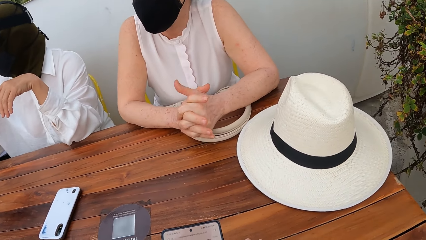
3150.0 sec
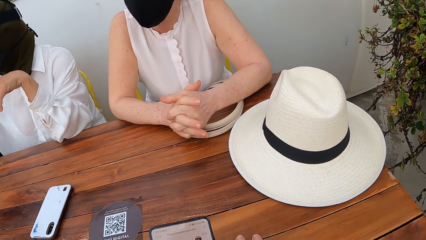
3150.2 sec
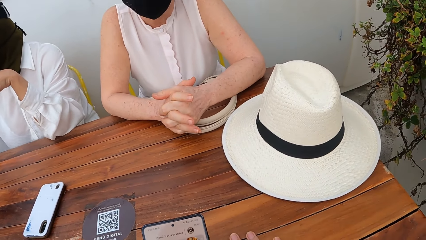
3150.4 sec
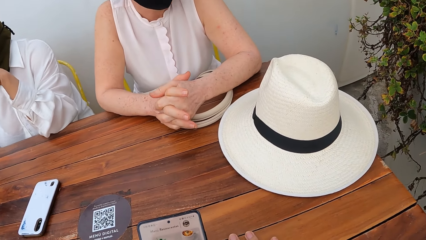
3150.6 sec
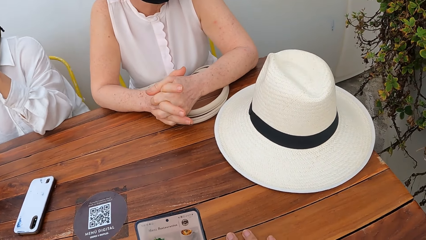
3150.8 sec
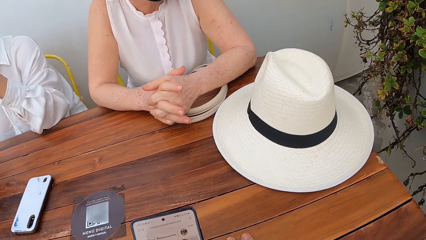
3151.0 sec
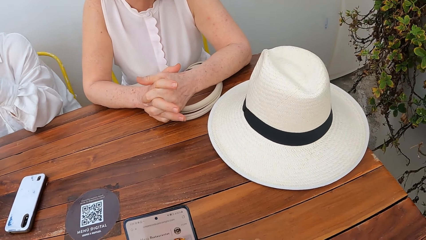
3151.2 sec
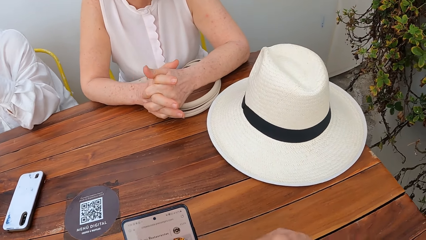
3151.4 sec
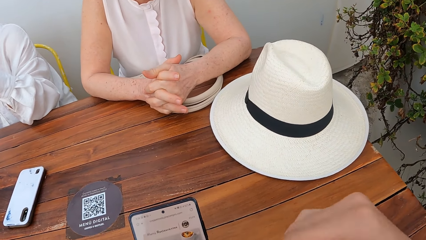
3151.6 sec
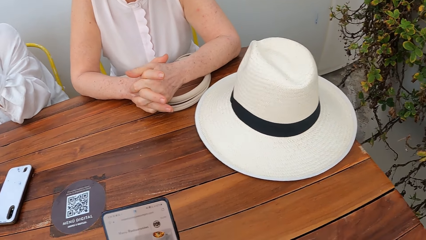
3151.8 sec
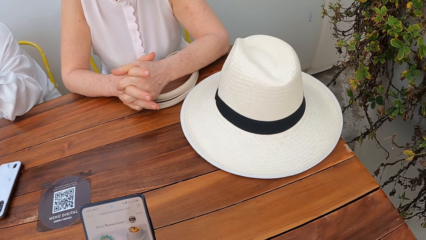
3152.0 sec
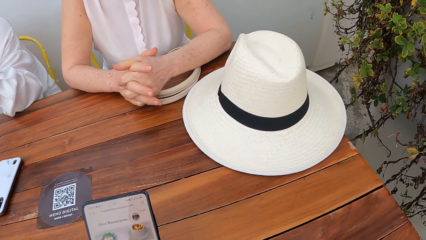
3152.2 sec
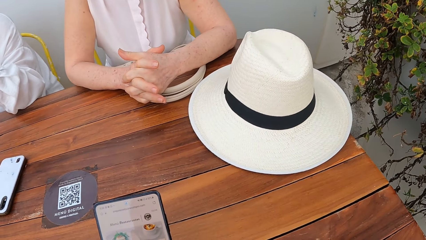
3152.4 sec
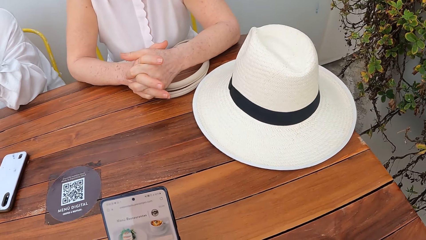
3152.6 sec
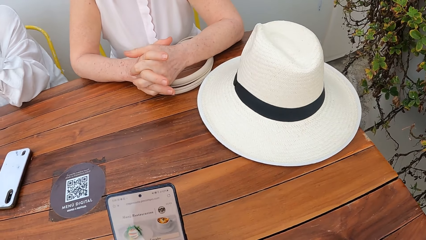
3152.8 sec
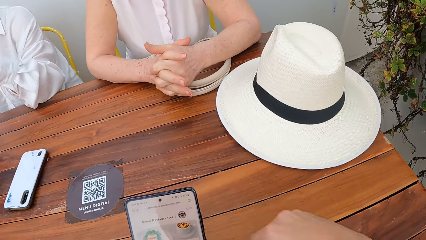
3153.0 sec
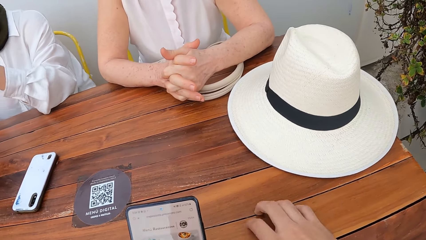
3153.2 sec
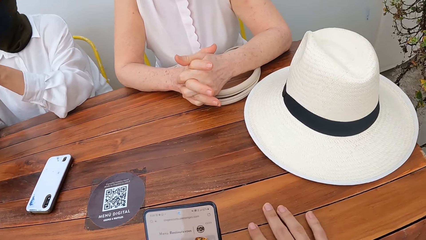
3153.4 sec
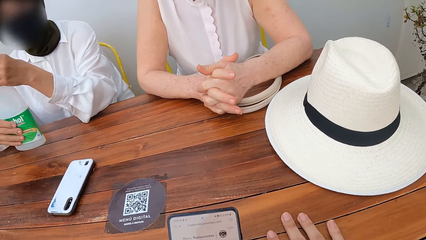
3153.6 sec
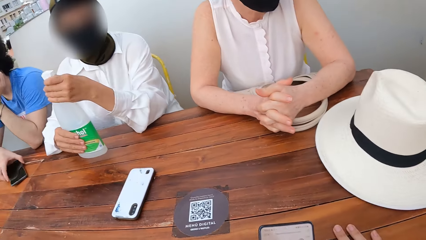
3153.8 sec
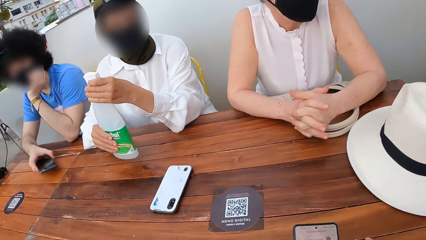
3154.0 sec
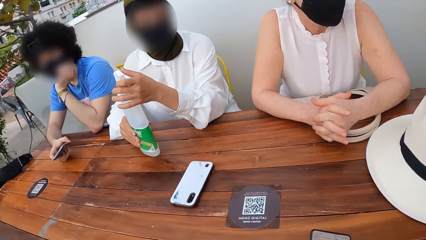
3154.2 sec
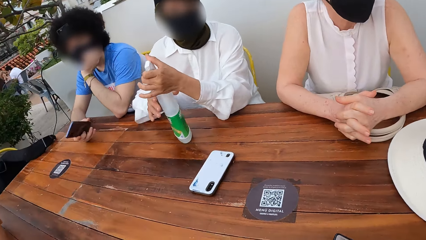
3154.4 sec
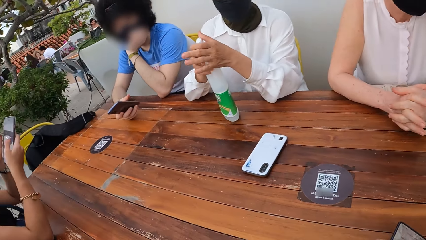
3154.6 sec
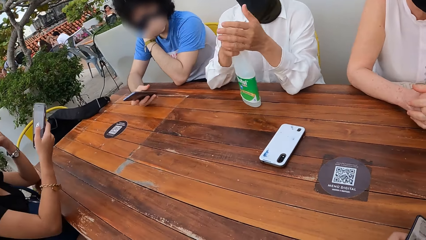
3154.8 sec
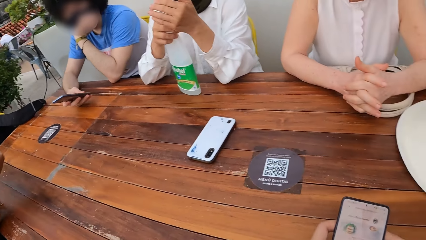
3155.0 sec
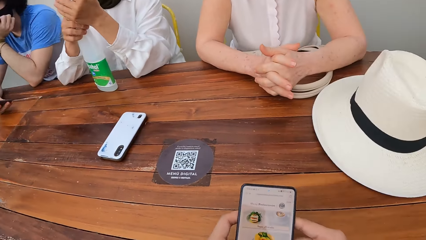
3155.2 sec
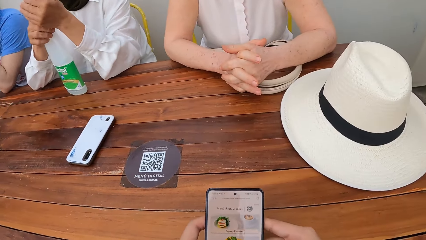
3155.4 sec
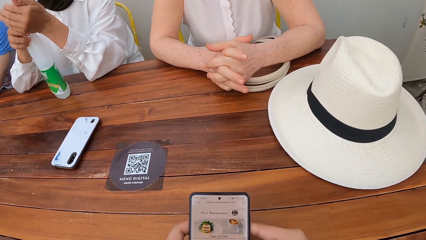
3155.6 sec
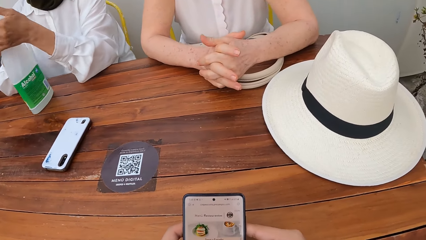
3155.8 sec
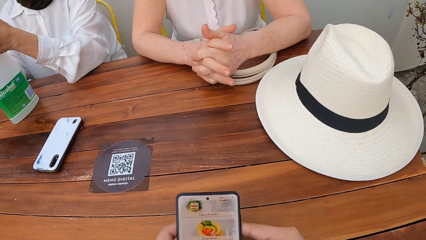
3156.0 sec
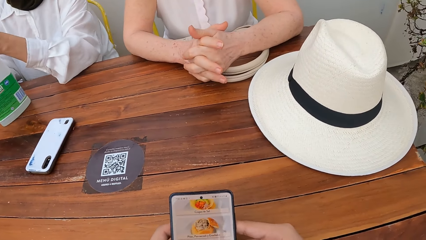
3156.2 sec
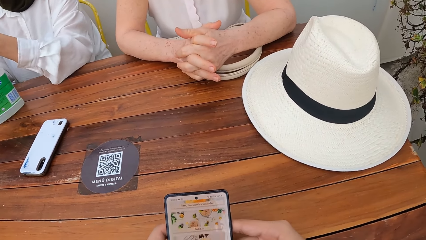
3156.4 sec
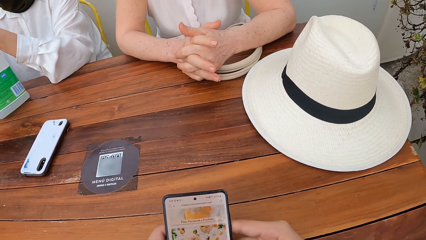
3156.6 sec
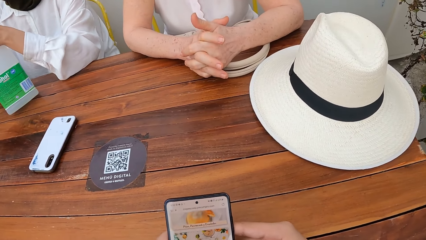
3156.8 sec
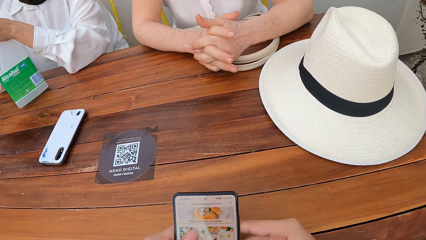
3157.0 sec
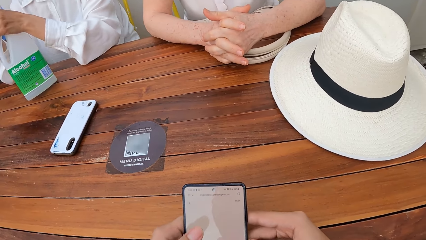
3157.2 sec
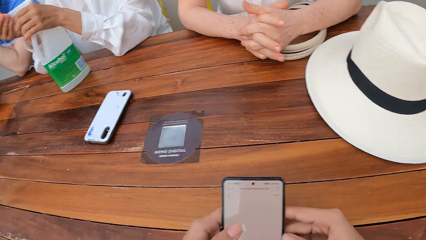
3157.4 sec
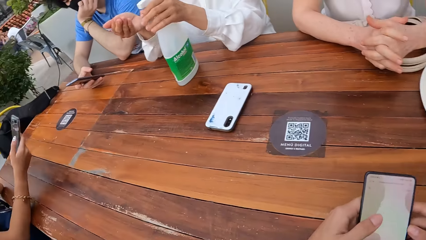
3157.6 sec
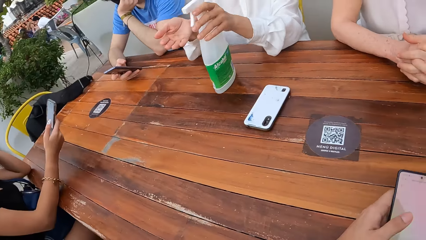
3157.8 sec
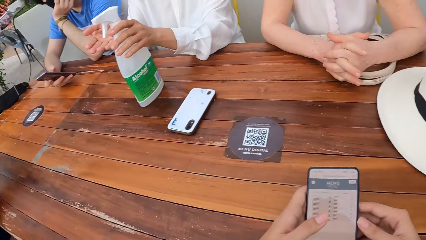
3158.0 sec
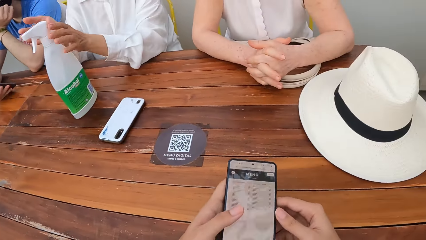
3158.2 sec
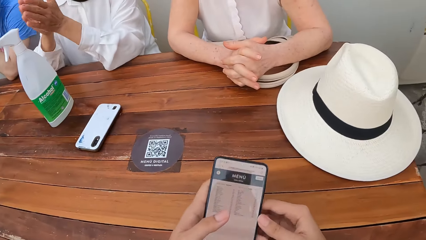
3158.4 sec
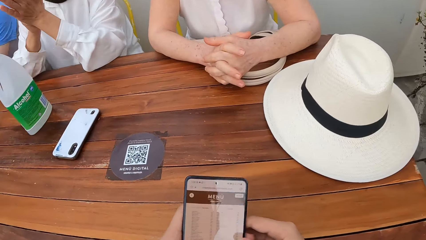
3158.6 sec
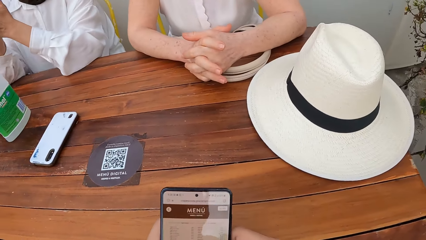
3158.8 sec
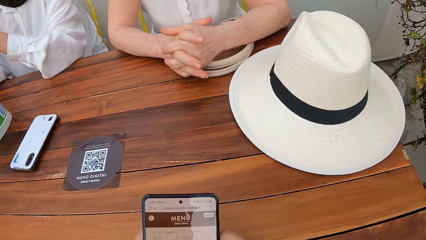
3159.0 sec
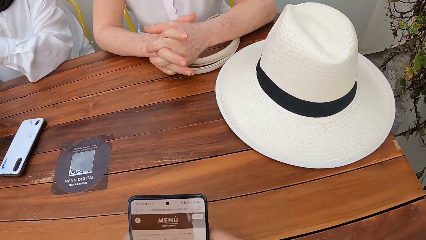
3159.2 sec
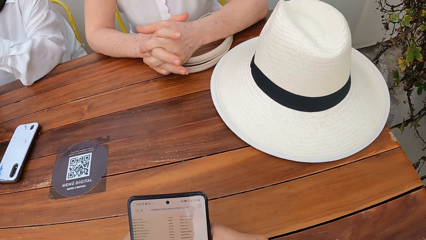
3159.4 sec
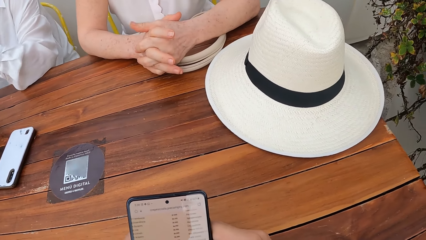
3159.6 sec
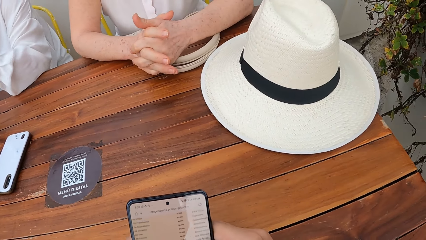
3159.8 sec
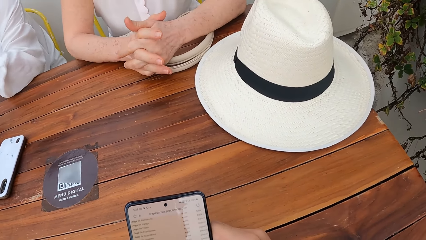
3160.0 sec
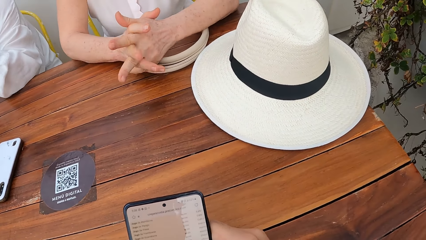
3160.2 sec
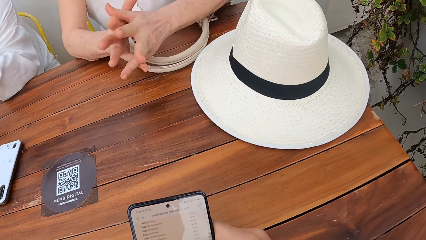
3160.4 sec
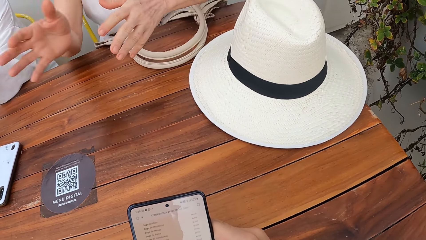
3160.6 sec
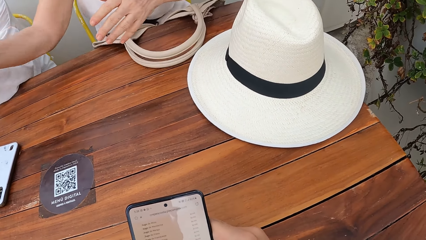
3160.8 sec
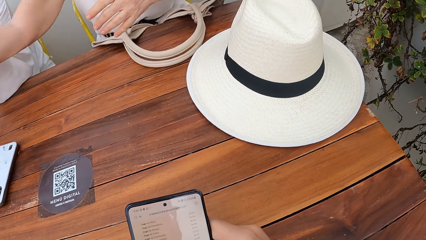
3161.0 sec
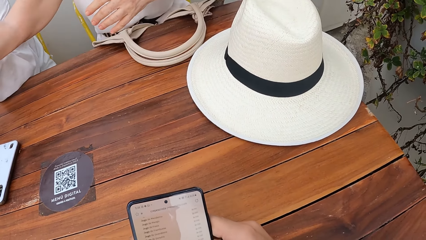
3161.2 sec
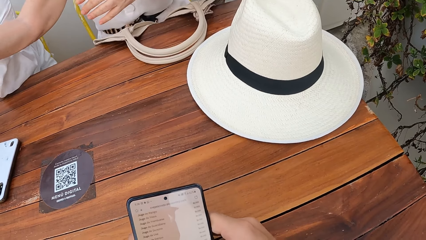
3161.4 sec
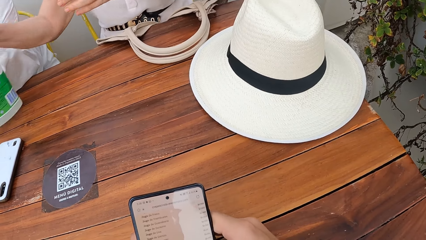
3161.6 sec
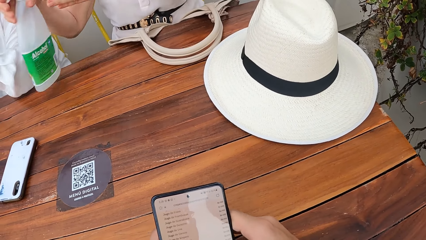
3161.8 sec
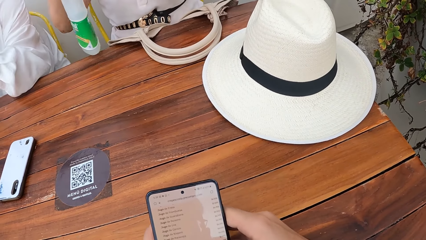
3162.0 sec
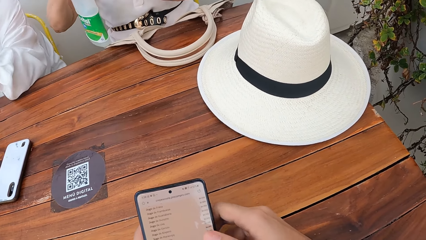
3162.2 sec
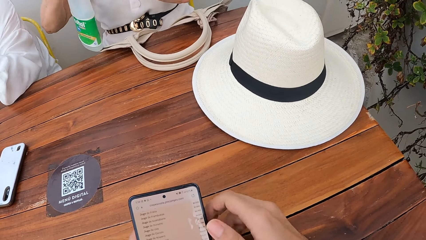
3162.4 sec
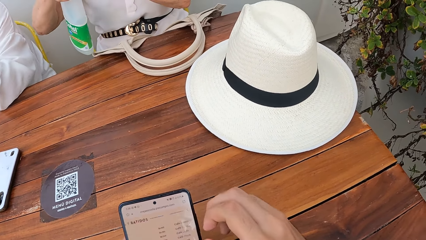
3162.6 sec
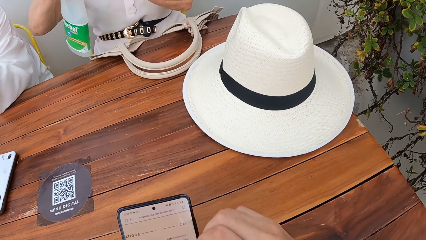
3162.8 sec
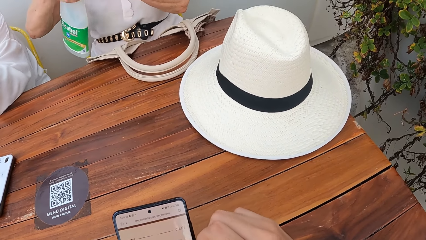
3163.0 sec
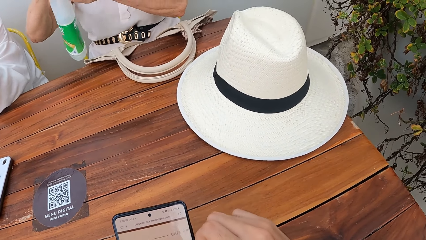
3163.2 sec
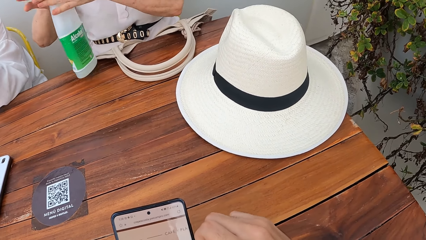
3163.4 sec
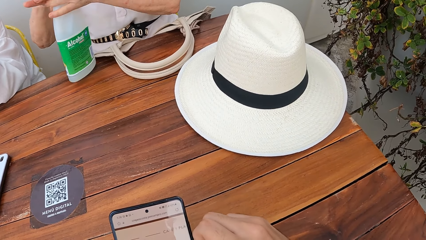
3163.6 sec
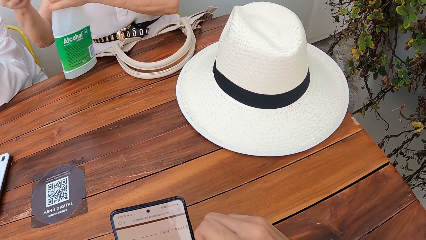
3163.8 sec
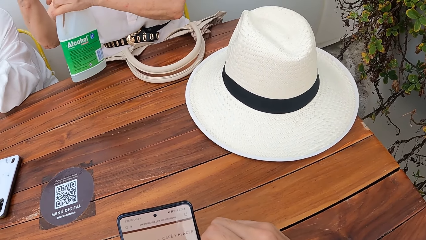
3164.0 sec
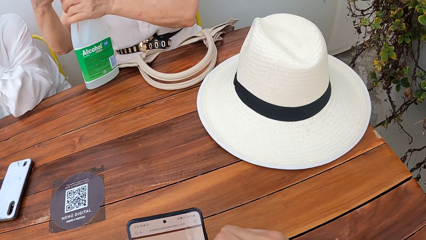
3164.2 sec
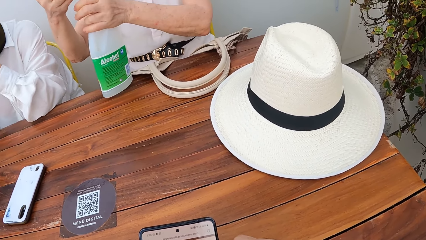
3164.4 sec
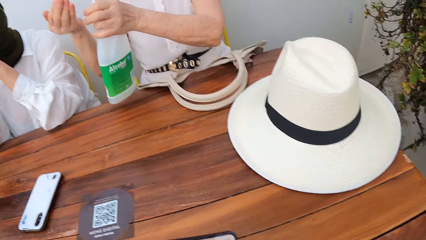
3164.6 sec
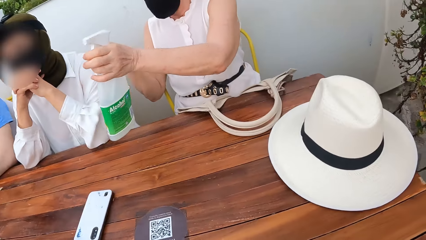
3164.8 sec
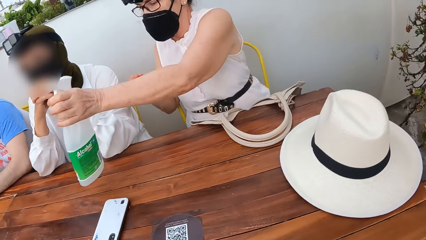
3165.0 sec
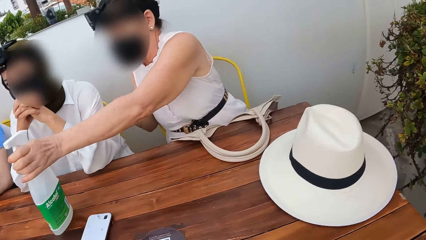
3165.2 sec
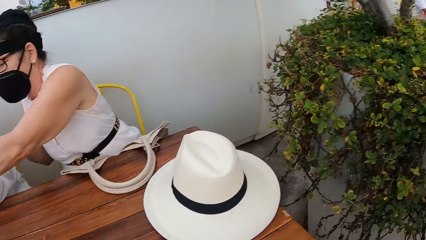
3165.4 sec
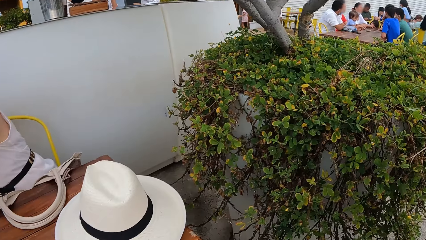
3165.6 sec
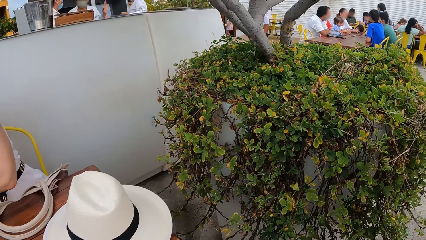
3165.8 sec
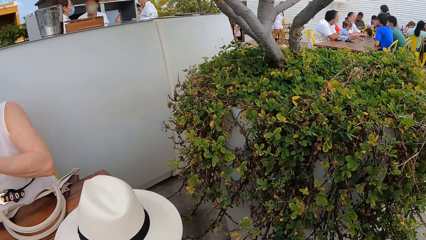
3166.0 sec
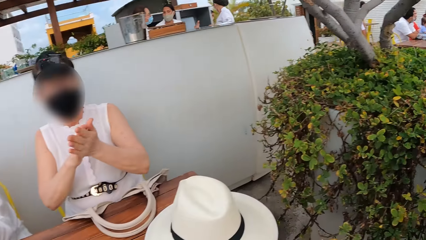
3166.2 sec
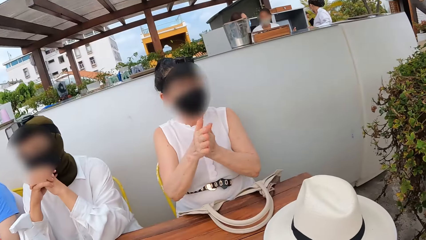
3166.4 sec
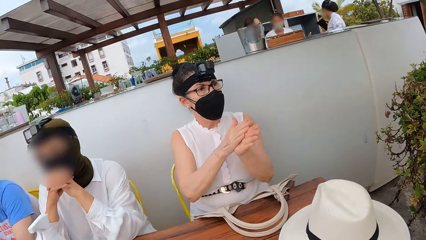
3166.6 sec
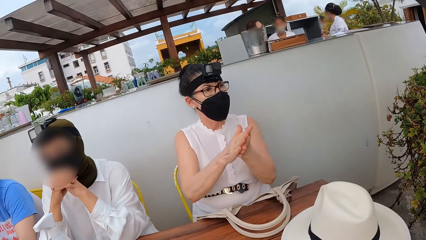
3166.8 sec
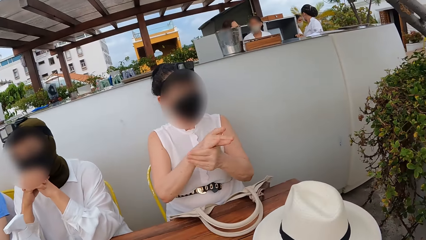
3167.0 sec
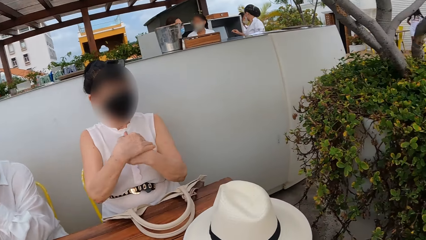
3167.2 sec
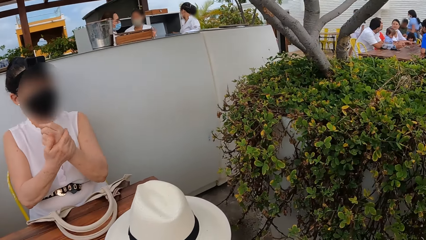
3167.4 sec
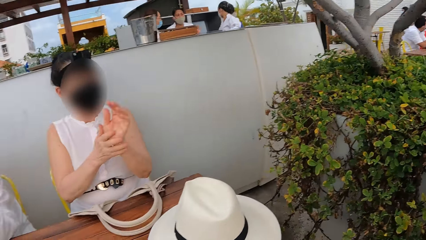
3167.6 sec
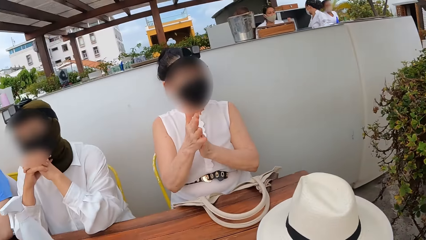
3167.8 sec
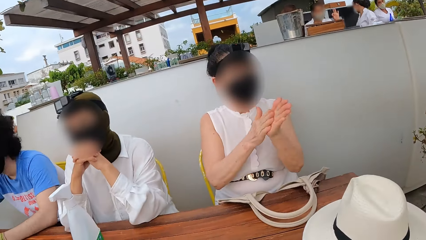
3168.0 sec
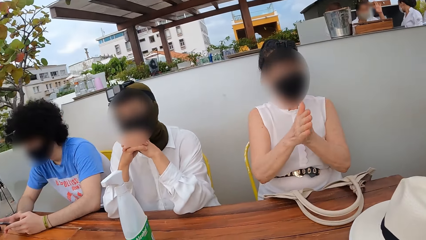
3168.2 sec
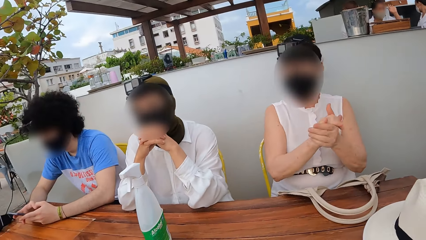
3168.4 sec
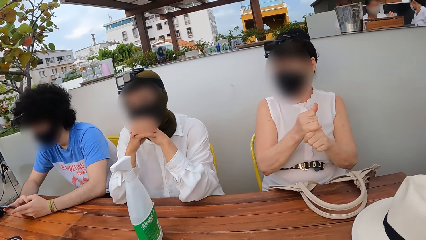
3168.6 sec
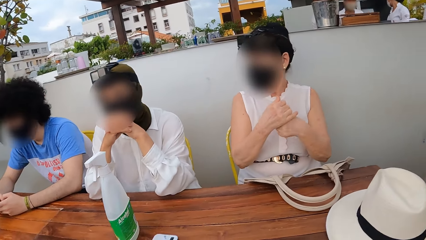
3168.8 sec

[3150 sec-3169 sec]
The camera wearer scrolls the phone. A person picks up a bottle of sanitizer on the table. The person places the bottle back on the table and rubs hands against each other.
